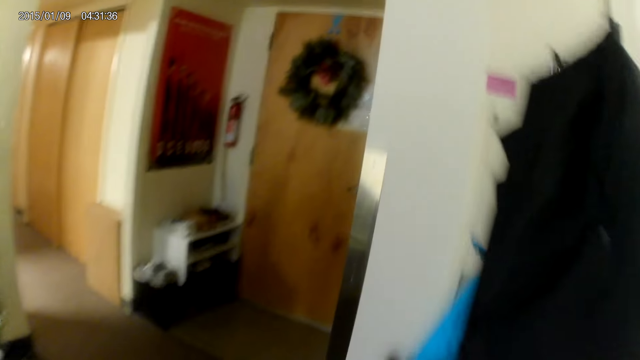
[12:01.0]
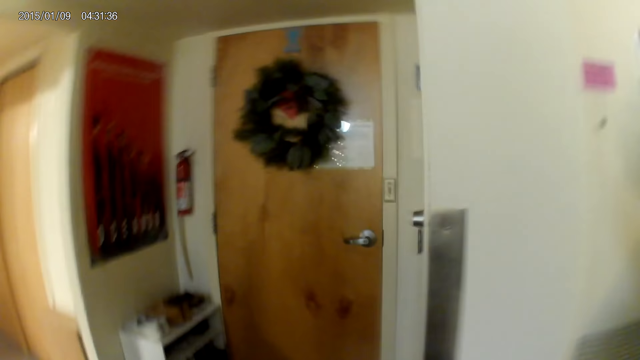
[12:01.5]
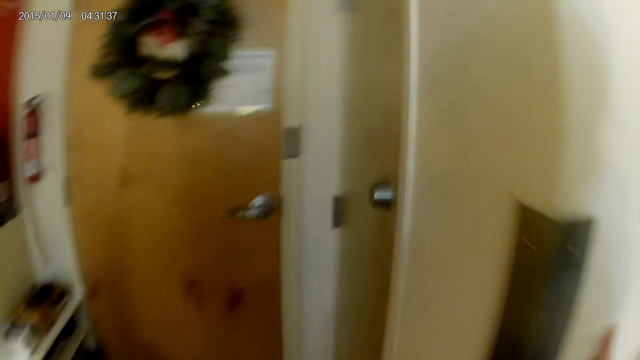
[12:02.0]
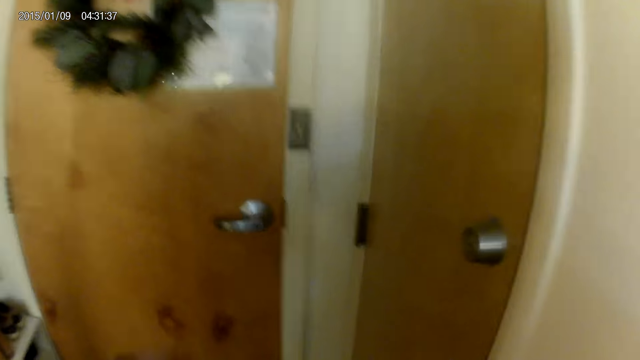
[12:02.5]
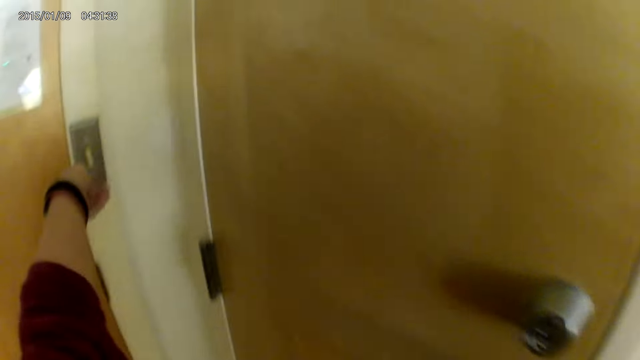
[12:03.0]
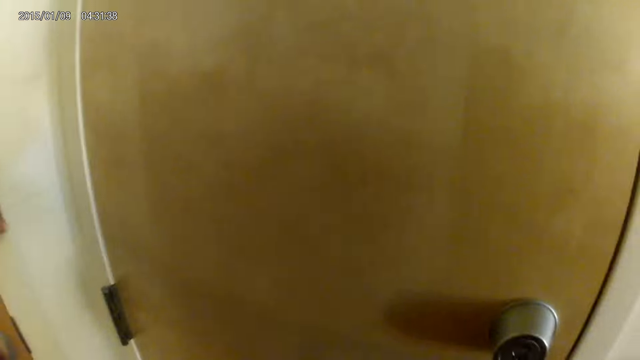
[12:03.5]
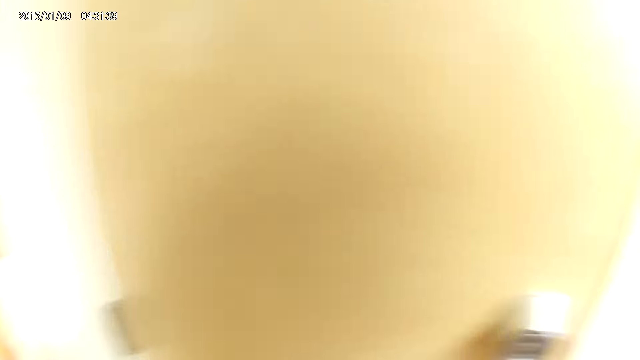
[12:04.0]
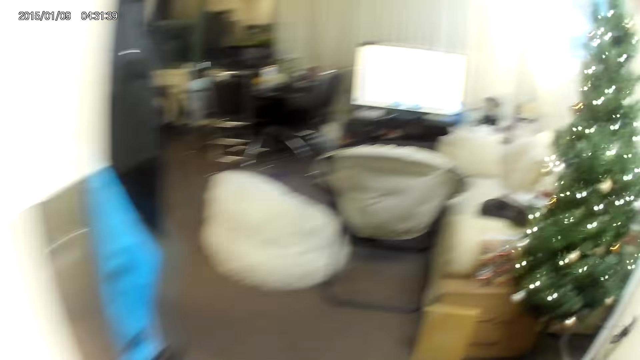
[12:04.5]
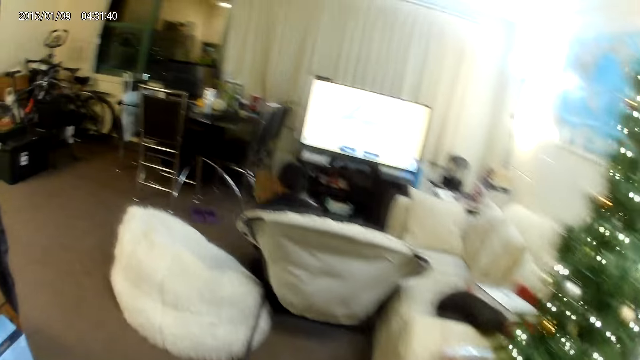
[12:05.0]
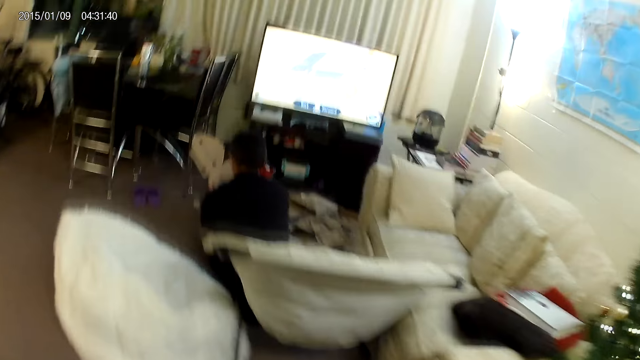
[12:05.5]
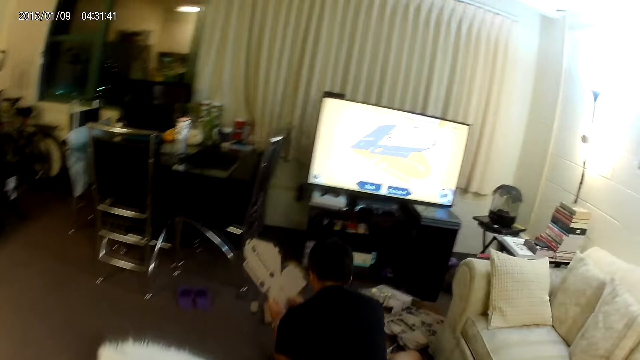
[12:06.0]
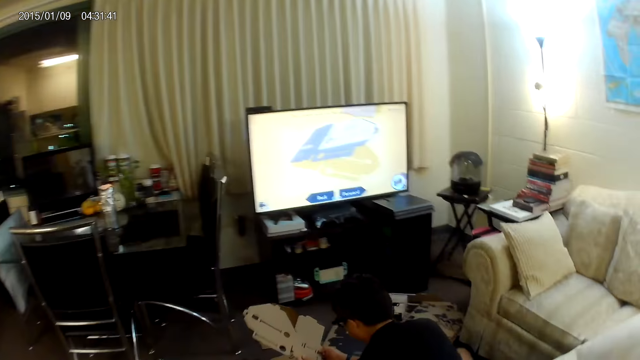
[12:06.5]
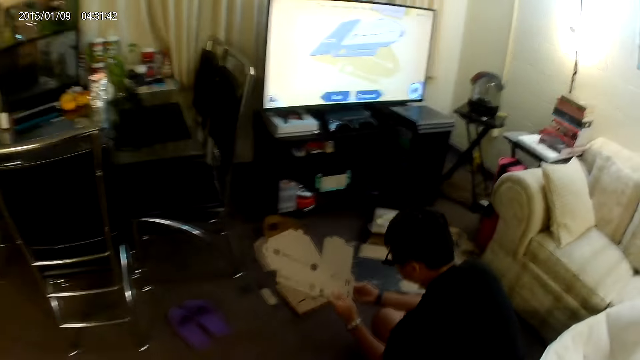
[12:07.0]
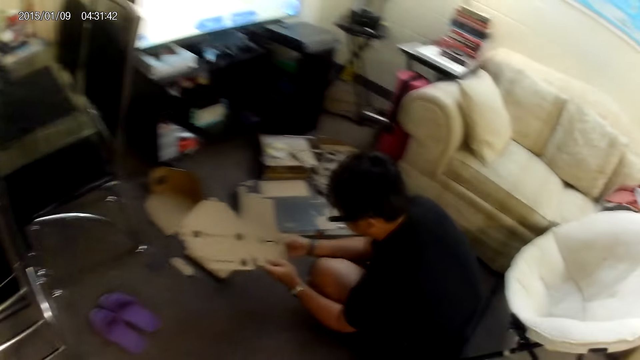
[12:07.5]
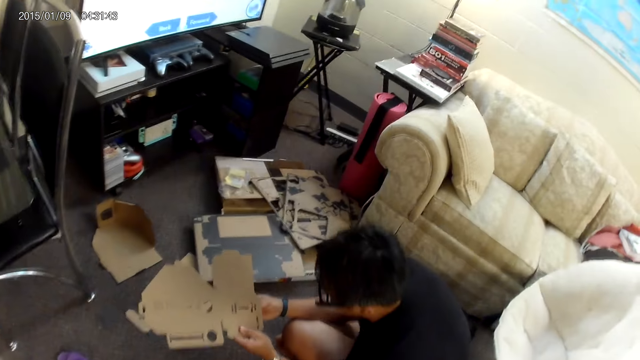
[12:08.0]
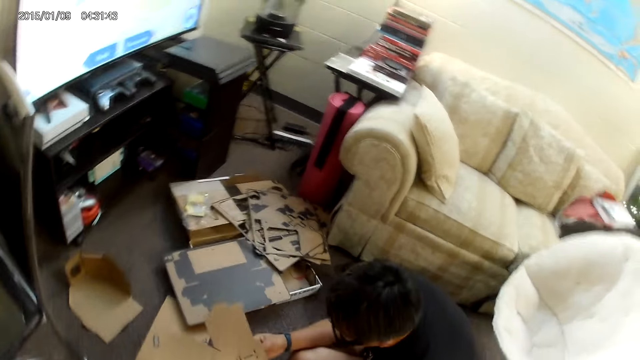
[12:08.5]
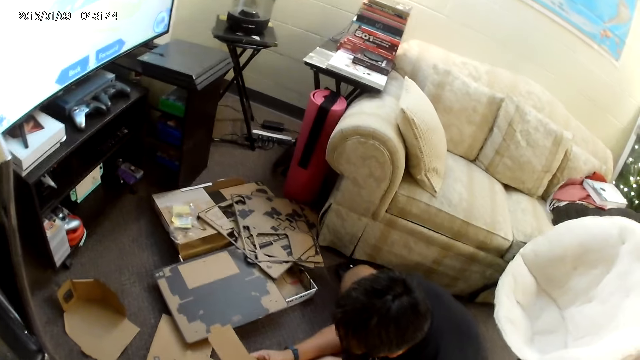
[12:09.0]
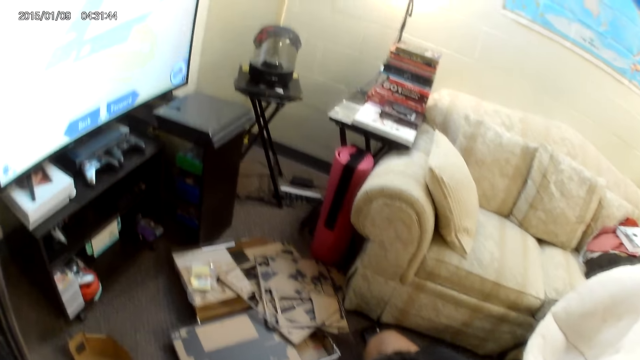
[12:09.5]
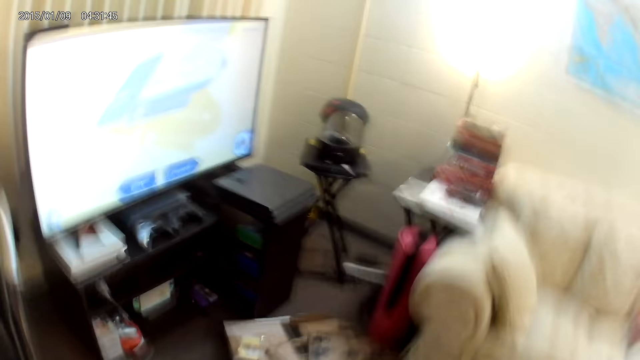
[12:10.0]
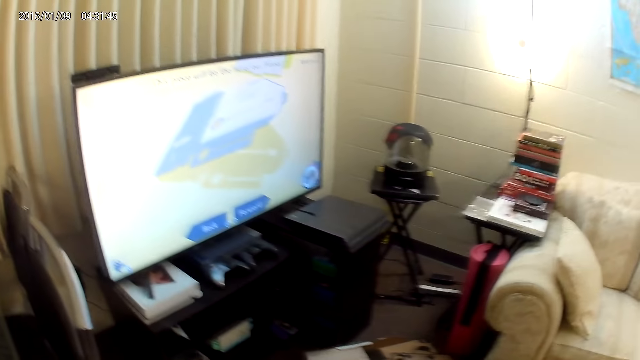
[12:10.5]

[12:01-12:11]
The camera wearer flicks a switch with her left hand. She walks in a room. The man fixes a cardboard piece with both hands.

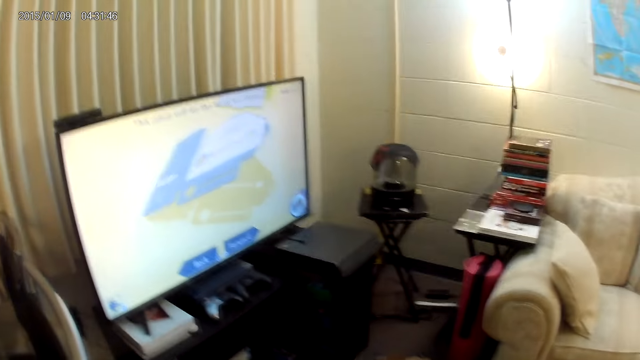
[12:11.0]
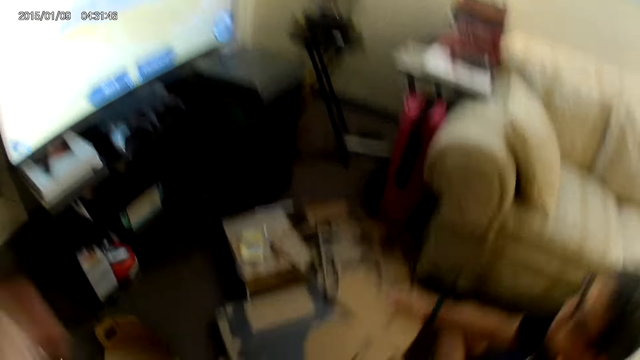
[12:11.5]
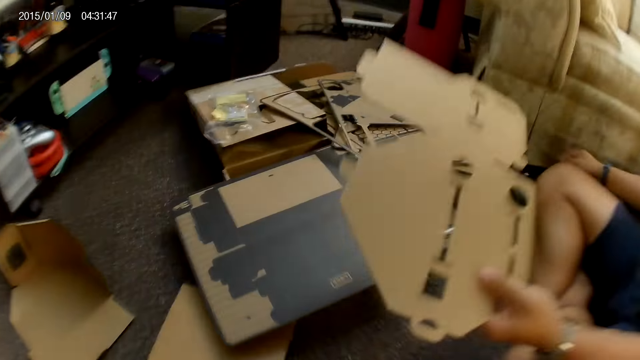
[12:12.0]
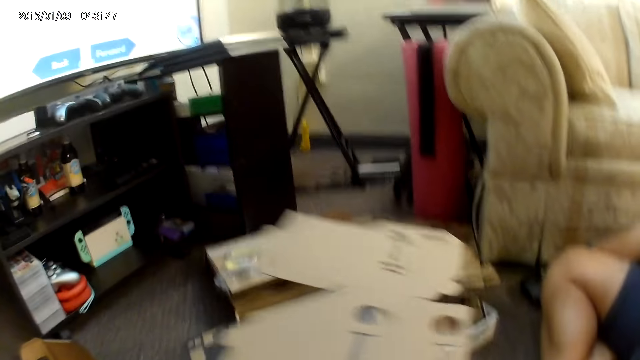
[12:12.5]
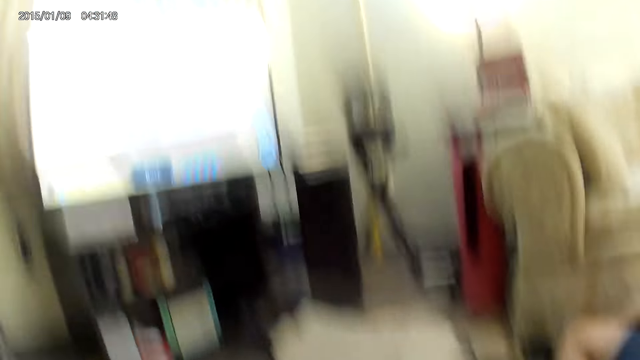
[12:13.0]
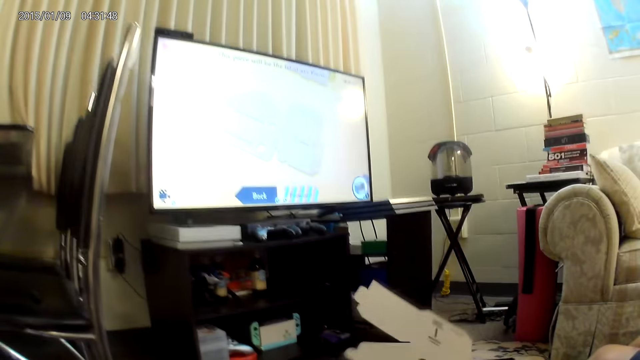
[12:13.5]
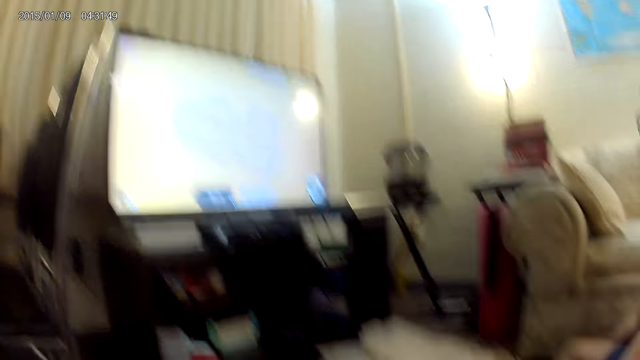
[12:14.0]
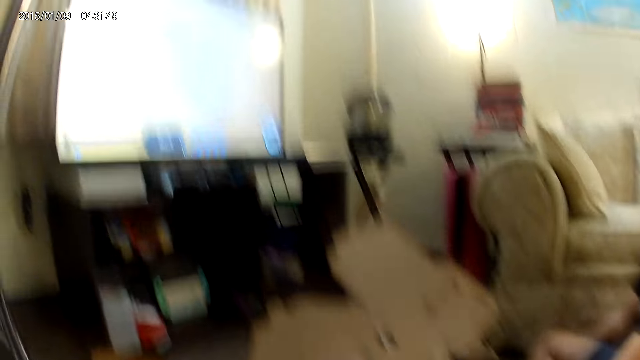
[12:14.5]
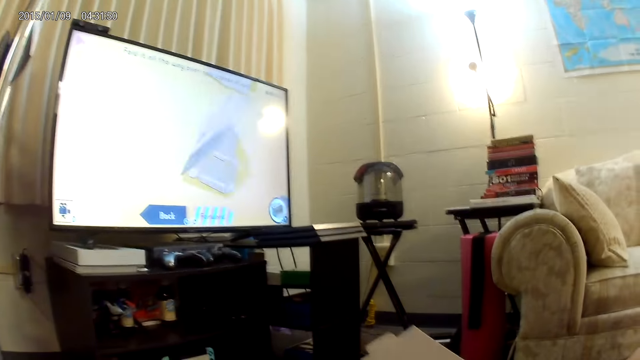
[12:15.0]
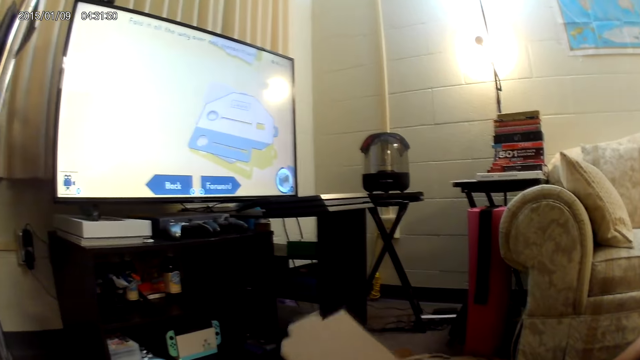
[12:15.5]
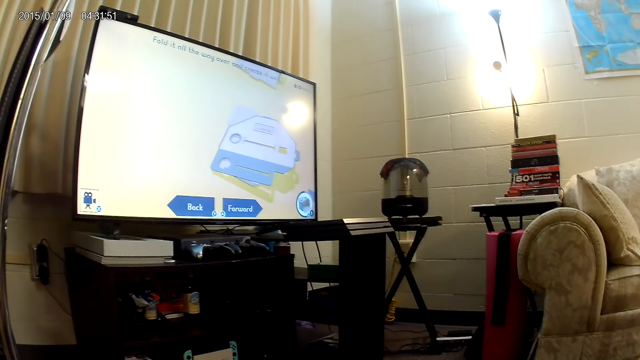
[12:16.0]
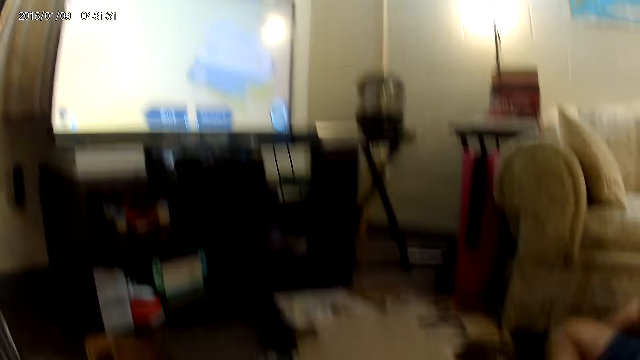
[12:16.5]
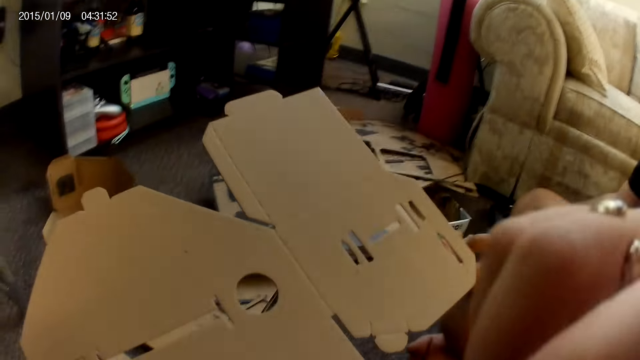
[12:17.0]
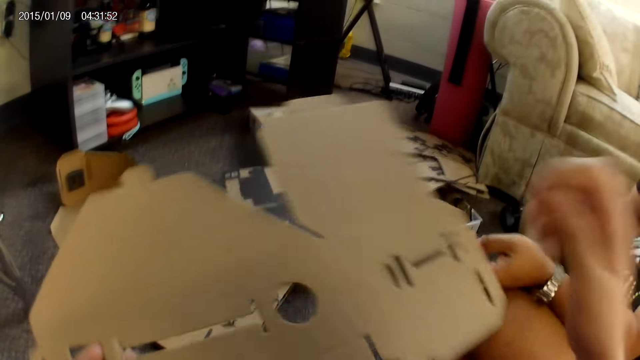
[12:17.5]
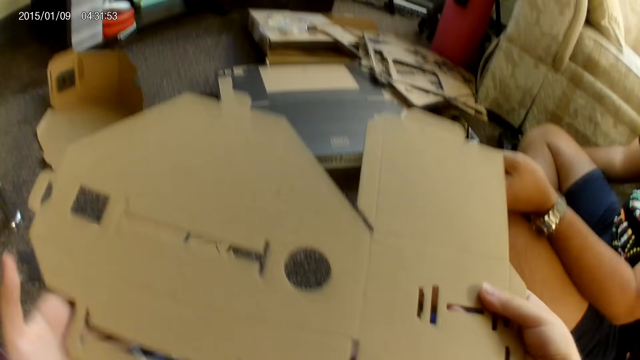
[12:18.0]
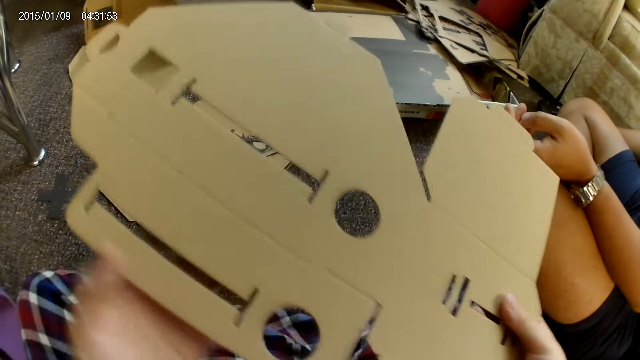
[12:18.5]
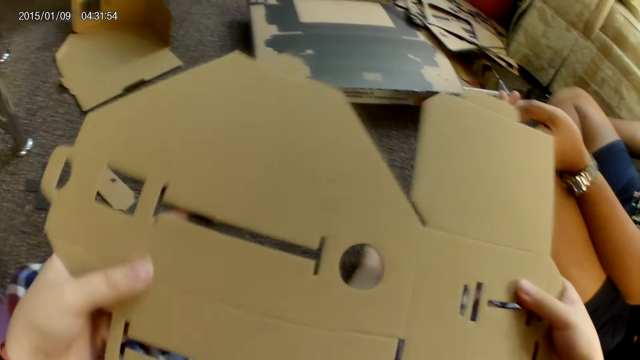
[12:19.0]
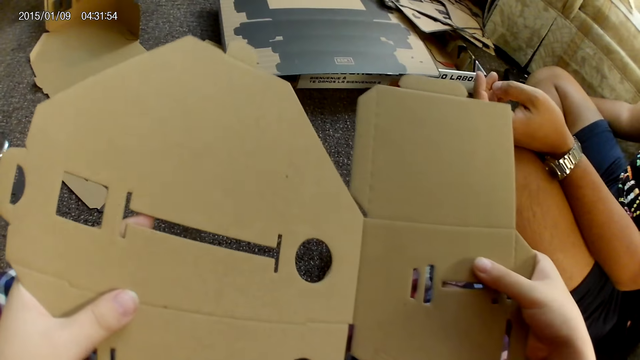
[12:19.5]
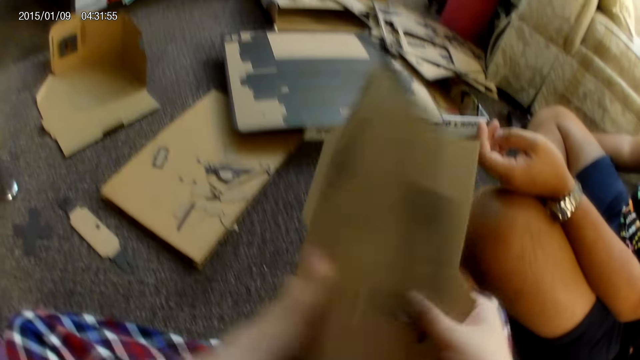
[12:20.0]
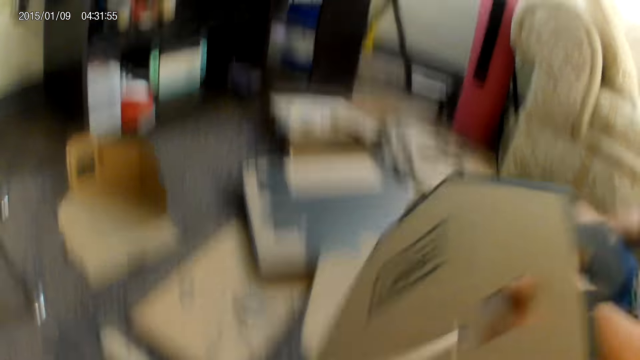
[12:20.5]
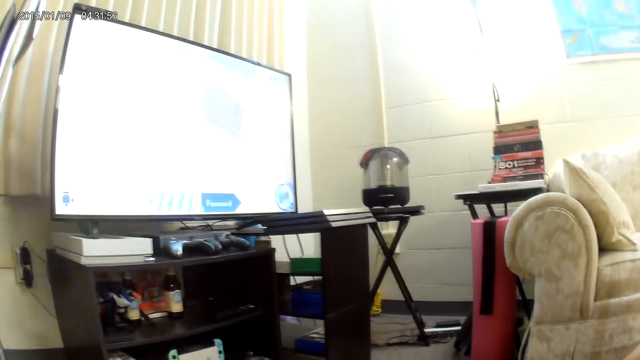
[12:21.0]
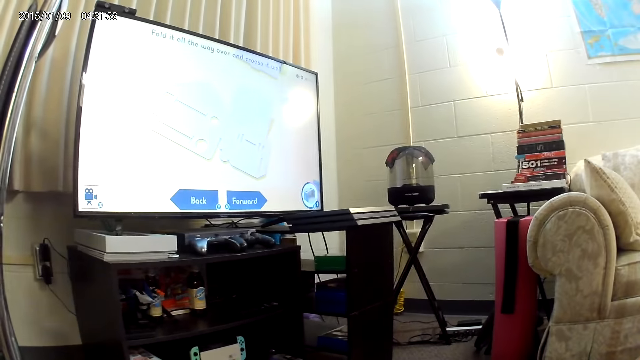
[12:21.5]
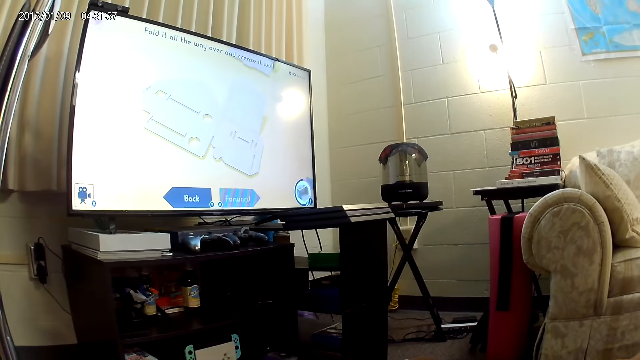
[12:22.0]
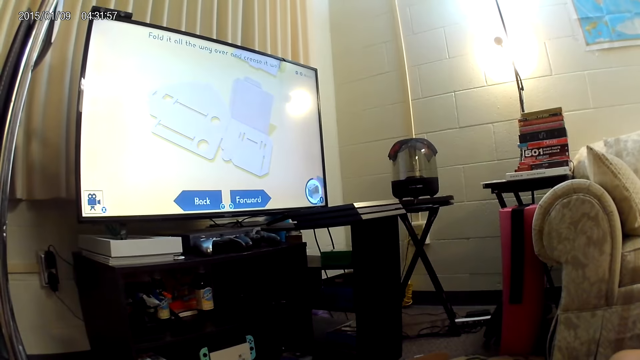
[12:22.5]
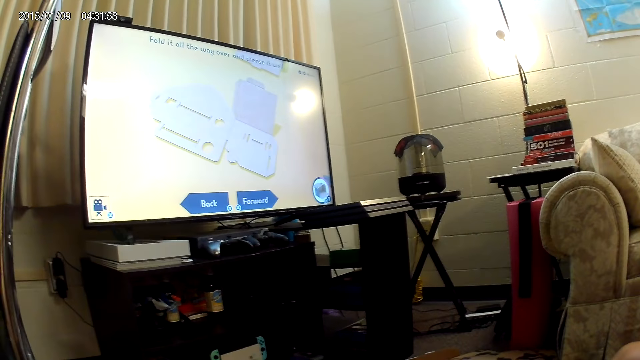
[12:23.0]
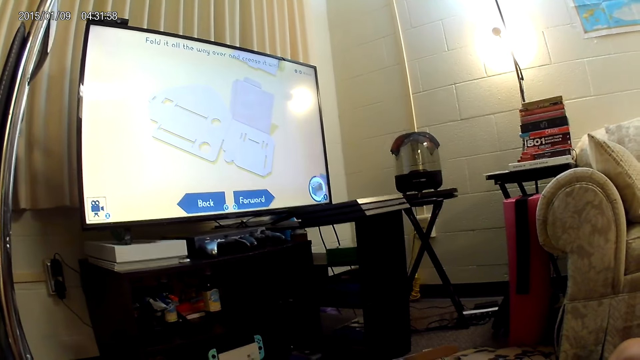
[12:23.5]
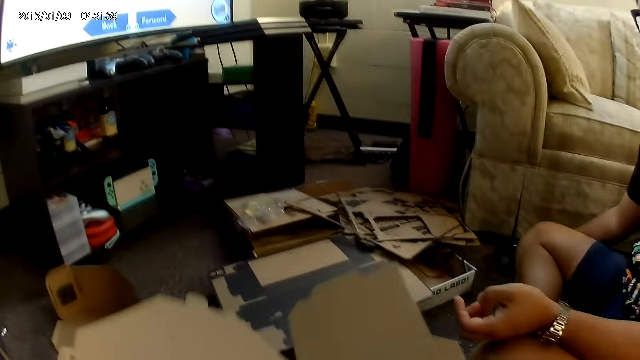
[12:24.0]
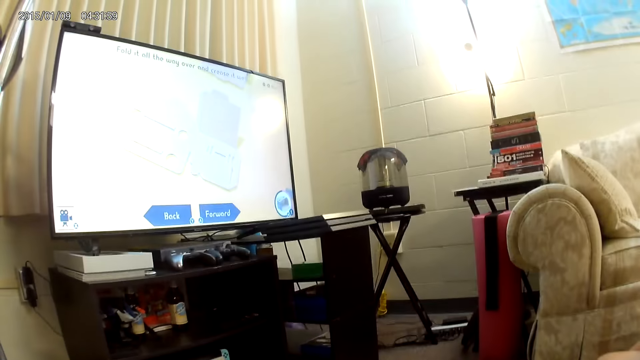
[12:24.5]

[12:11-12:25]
A man gives a cardbox to the camera wearer. The camera wearer rubs her nose with her left hand. She folds the cardbox with both hands.
